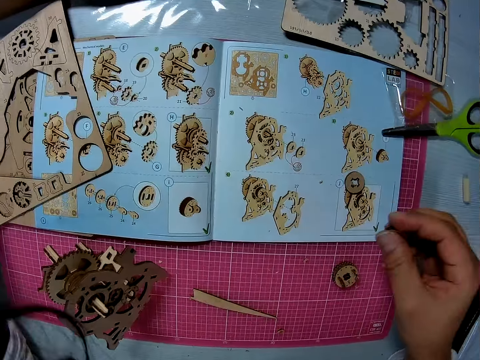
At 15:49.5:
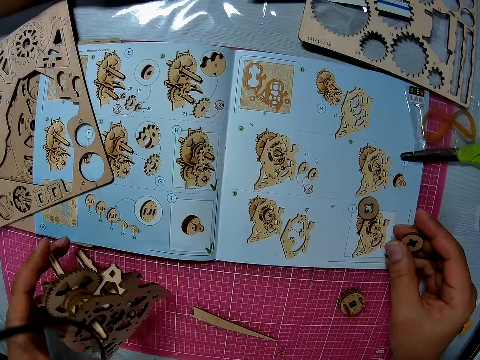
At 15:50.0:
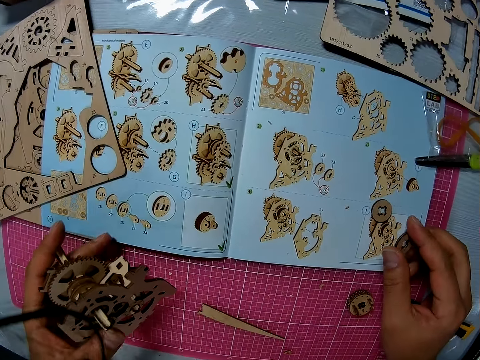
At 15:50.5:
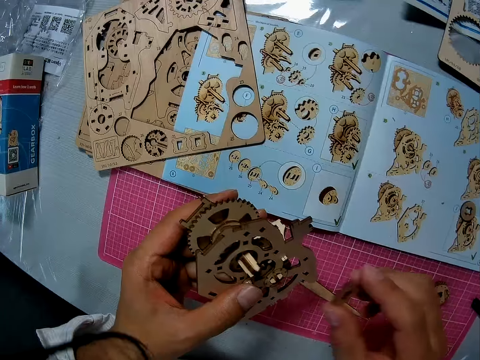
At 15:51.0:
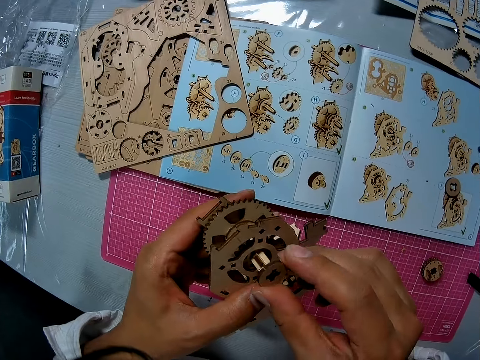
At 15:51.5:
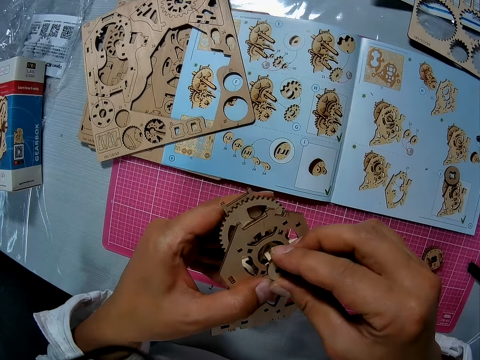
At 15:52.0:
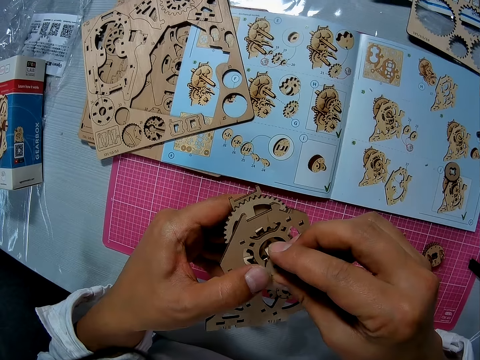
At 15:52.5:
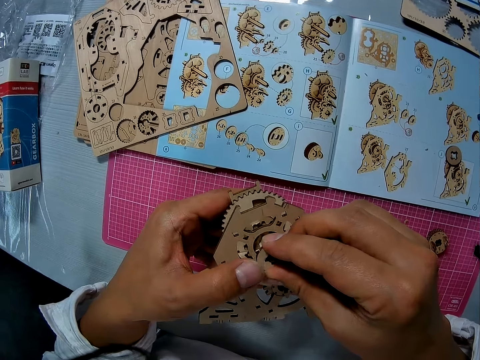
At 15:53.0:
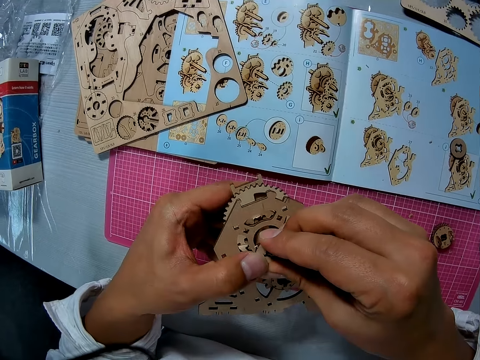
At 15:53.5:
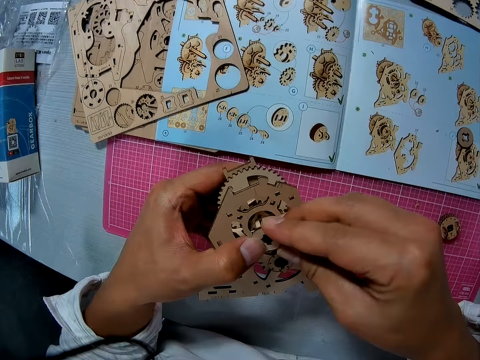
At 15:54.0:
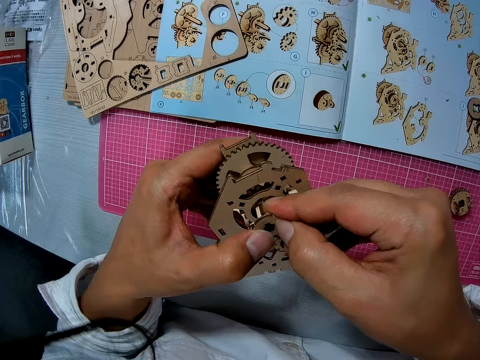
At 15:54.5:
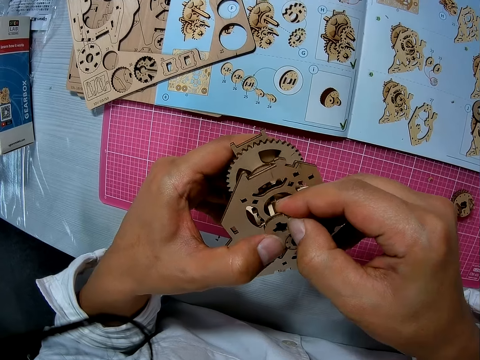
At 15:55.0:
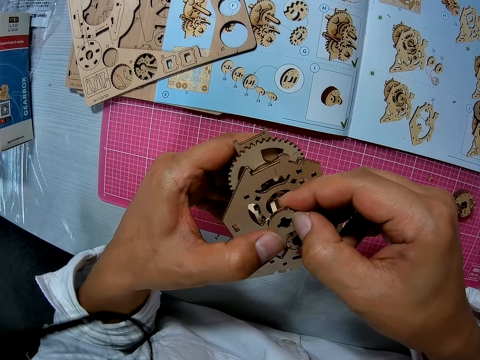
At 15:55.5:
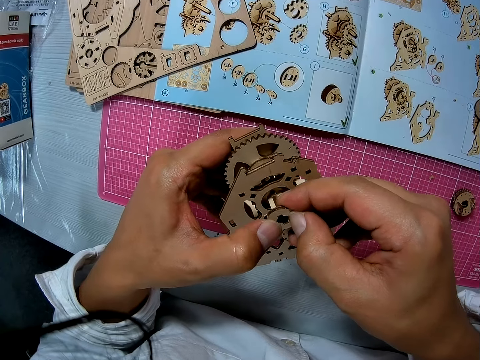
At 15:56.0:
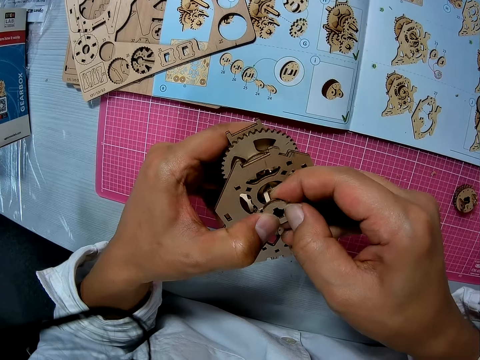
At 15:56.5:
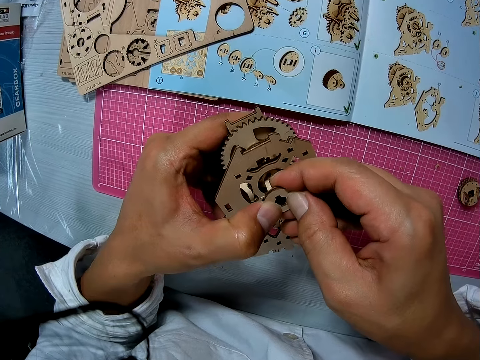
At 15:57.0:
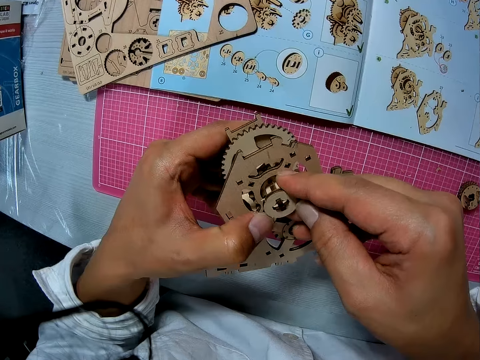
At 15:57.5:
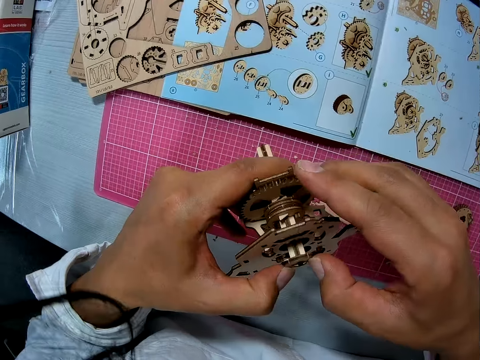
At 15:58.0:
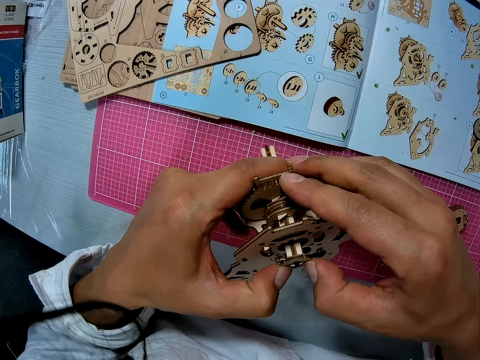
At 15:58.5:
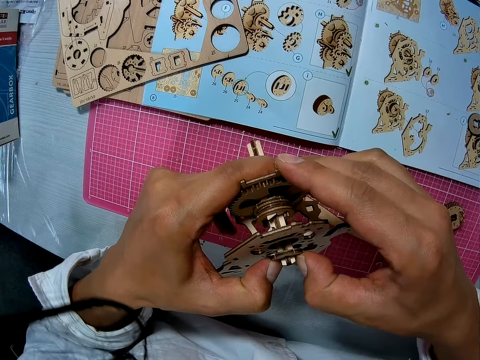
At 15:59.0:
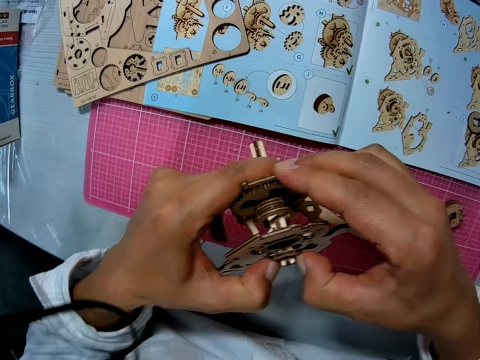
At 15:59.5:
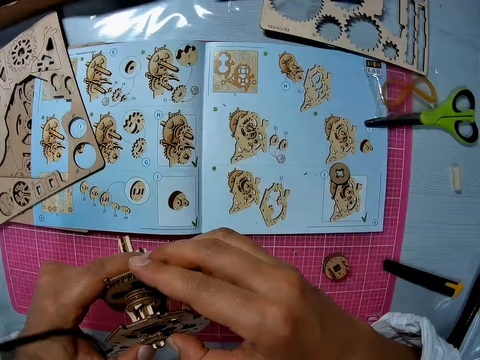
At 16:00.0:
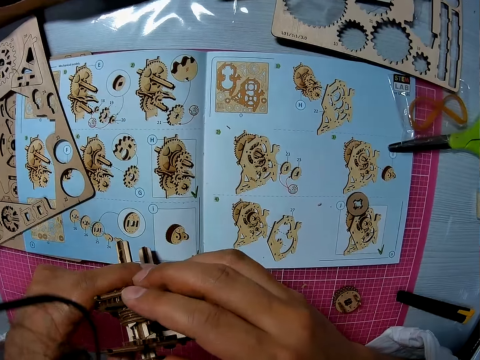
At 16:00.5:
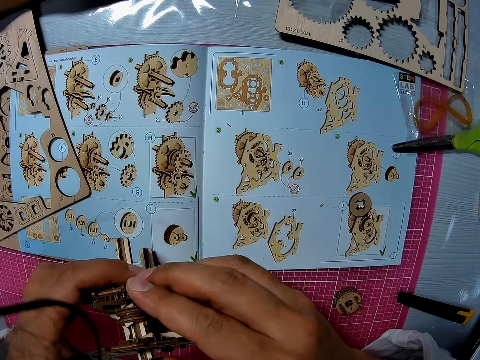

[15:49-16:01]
The camera wearer reads the sketch. They pick up the wooden part of the gear box from the table. They attach the pre cut part to the wooden part of the gear box.

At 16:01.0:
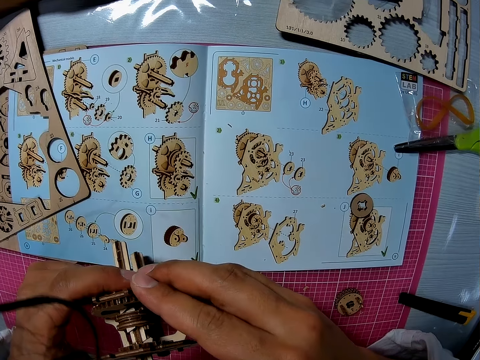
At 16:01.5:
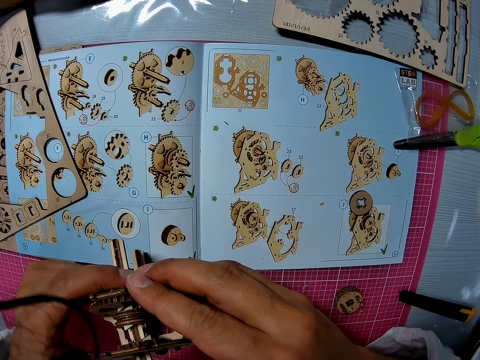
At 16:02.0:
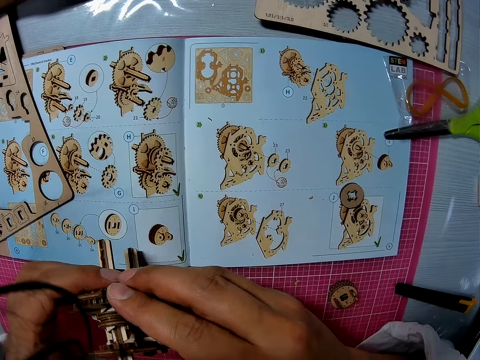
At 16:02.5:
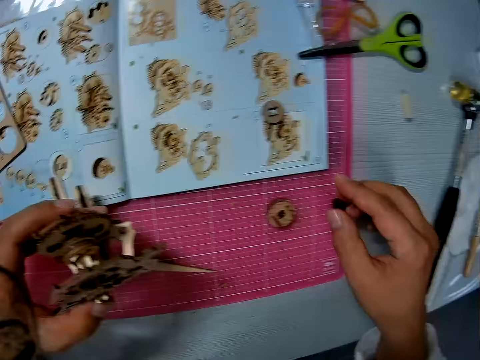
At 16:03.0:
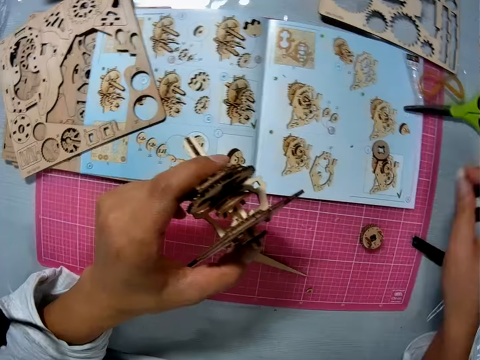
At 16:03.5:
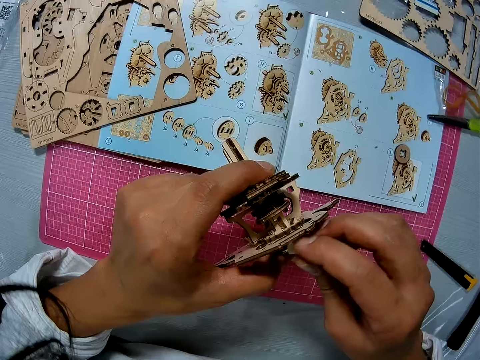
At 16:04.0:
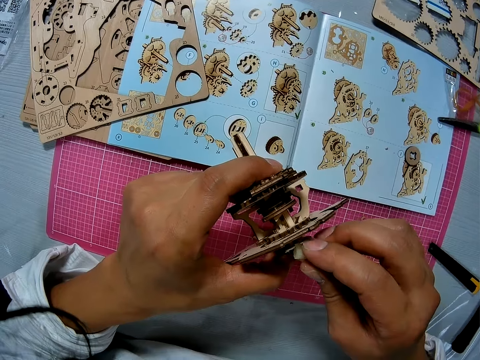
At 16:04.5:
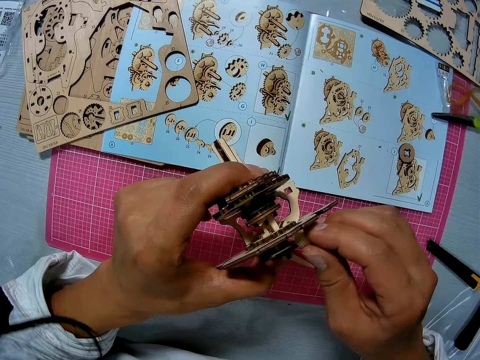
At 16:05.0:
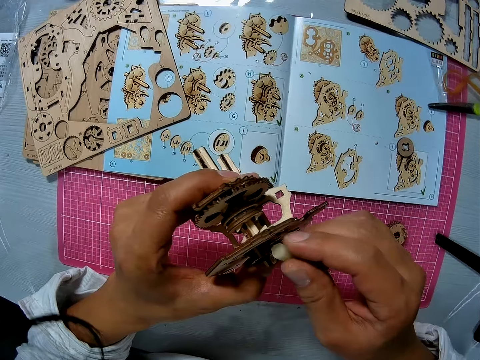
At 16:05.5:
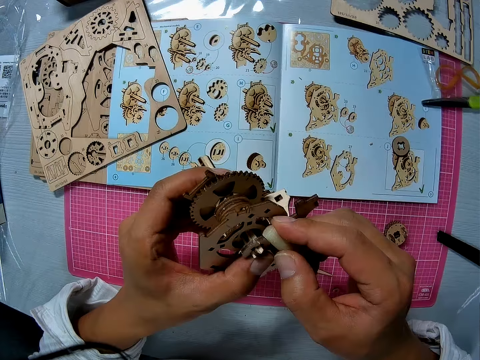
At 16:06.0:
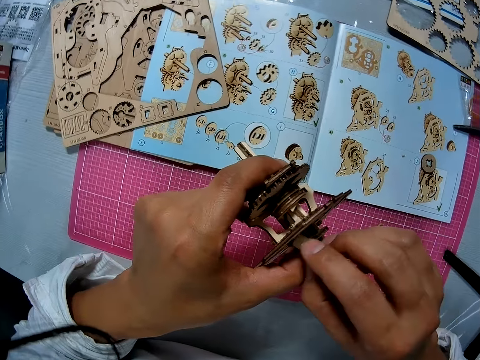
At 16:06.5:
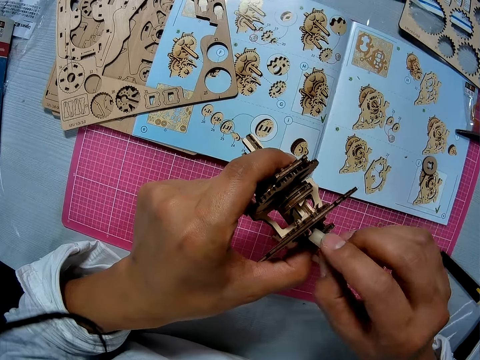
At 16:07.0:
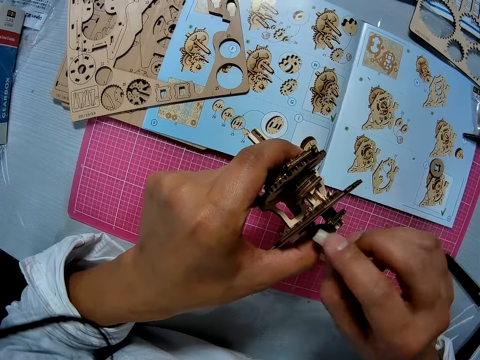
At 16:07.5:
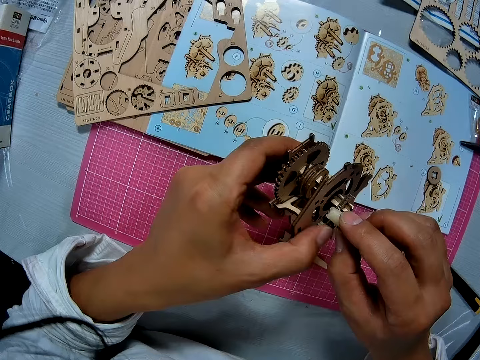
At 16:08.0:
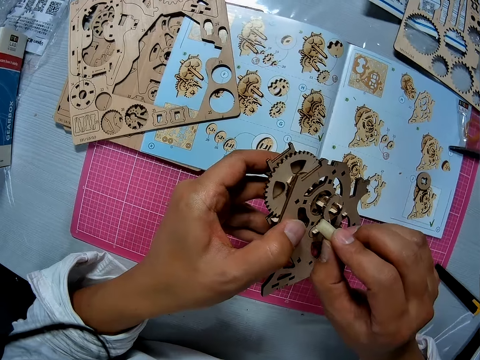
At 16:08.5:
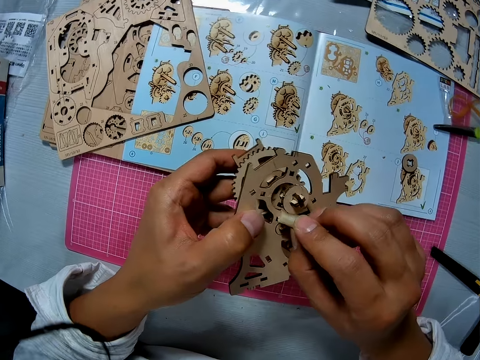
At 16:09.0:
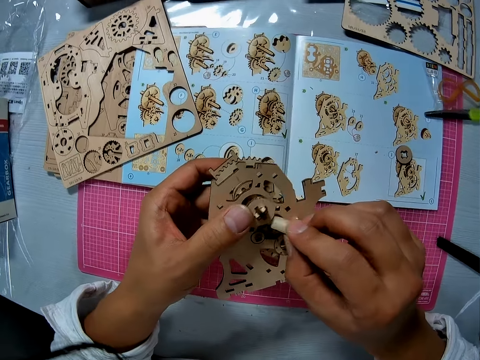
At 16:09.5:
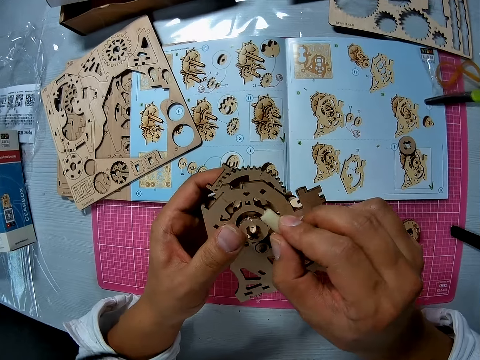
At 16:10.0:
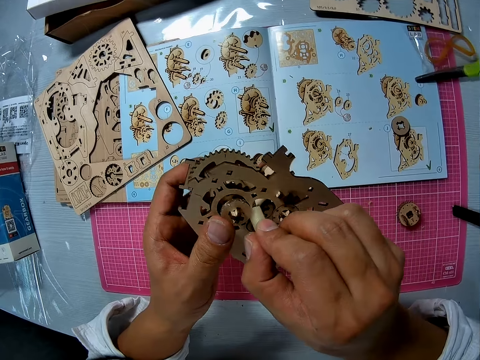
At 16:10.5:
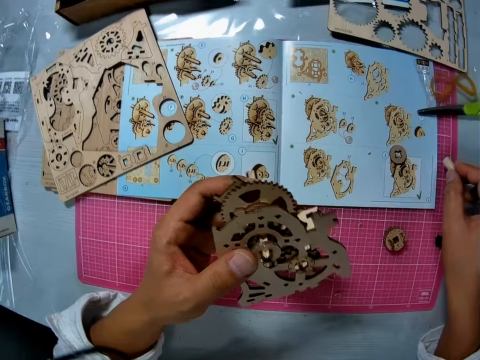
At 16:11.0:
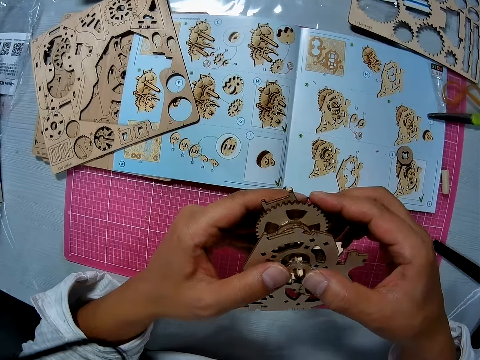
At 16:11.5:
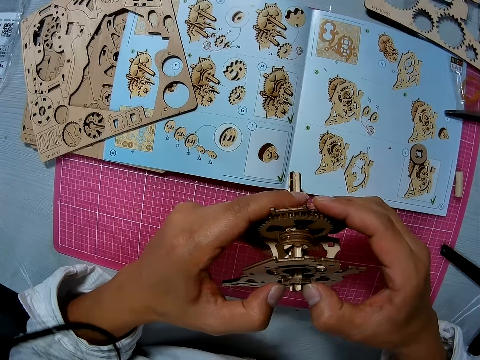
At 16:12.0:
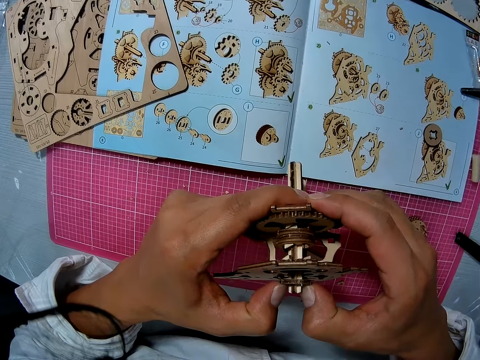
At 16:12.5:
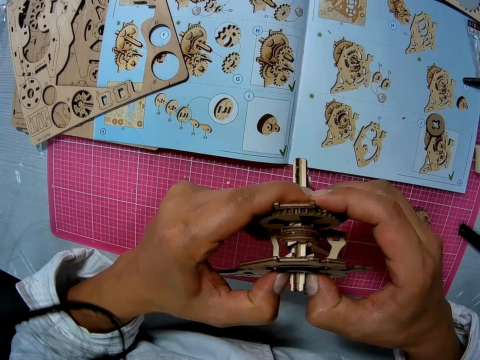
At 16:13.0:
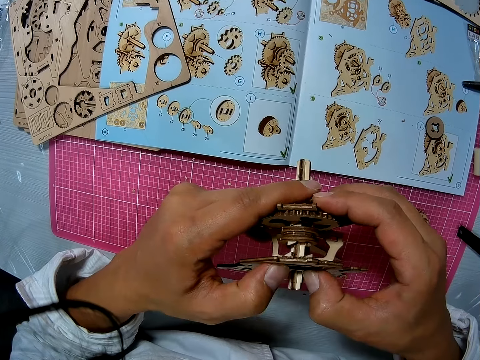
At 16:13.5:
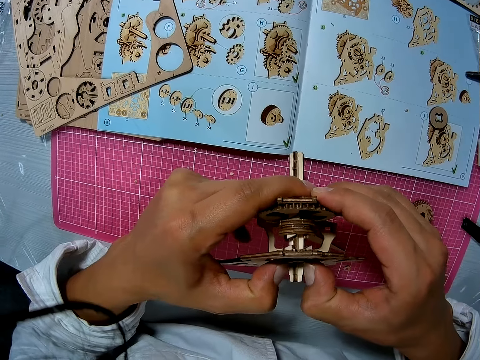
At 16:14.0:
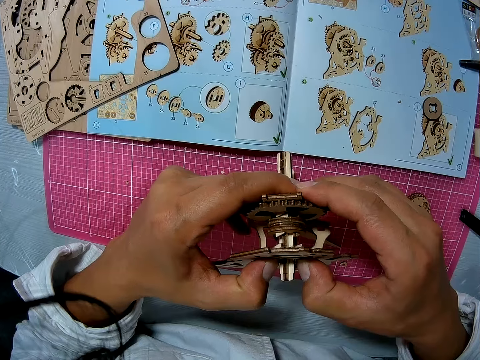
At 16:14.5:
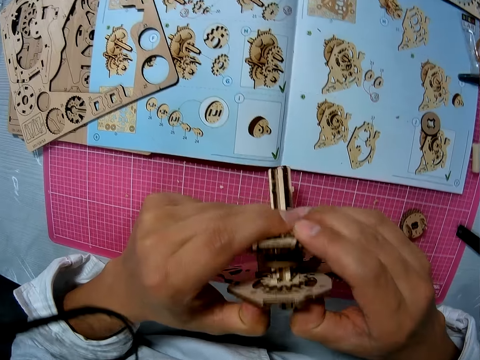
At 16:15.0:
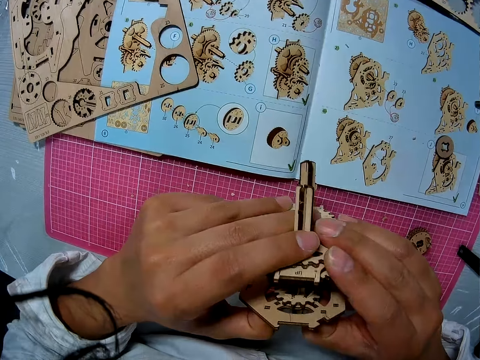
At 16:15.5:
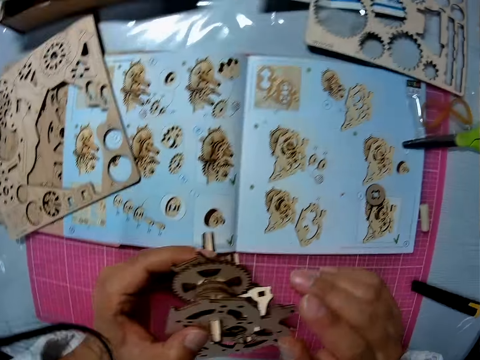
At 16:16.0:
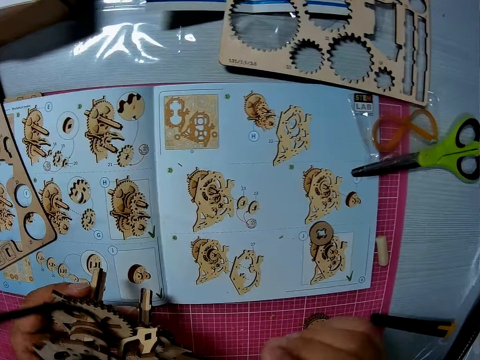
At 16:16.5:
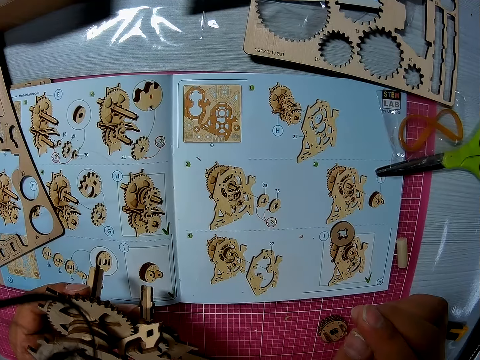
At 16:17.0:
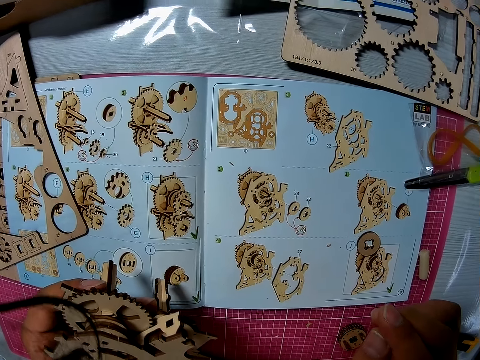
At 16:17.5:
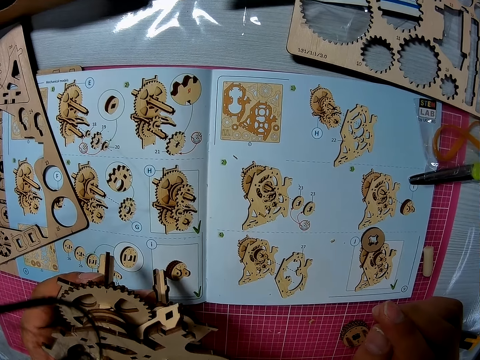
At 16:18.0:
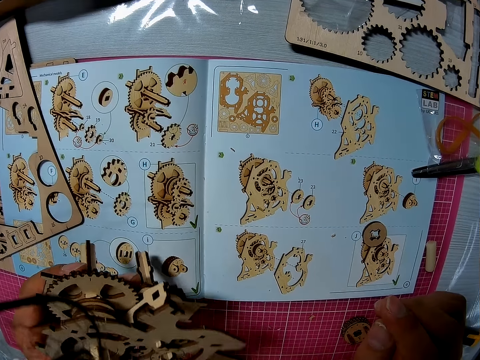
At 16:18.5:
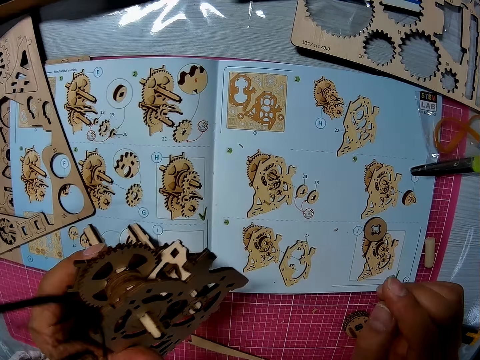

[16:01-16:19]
The camera wearer picks up a chalk from the table. They wipe something. They write chalk on the wooden part of the gear box. They drop the chalk on the table. They fix something. They push the pre cut part inside the wooden part. They read the sketch.
